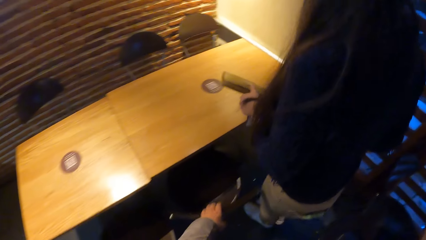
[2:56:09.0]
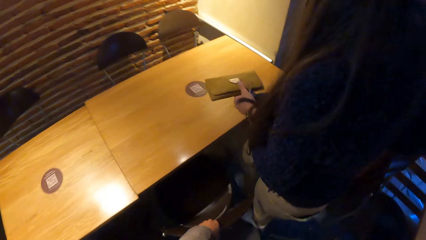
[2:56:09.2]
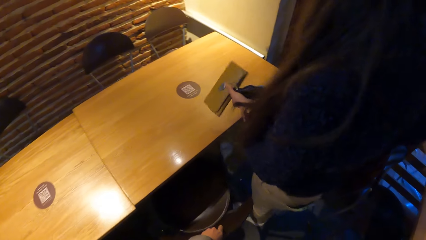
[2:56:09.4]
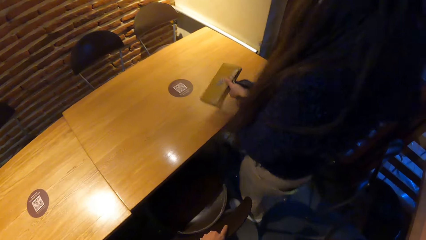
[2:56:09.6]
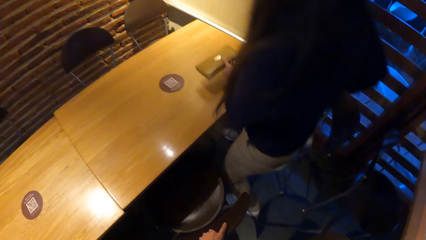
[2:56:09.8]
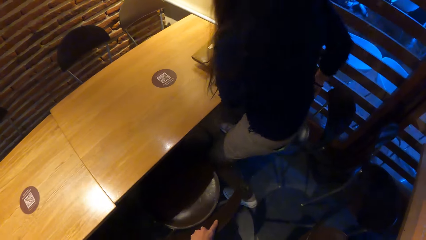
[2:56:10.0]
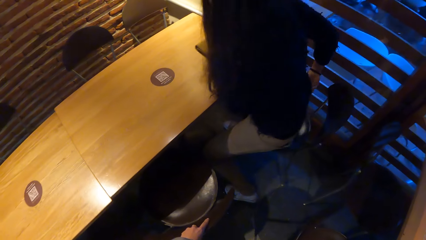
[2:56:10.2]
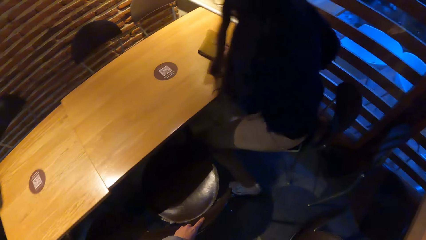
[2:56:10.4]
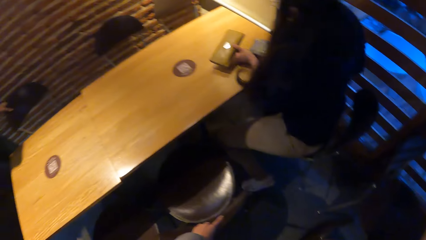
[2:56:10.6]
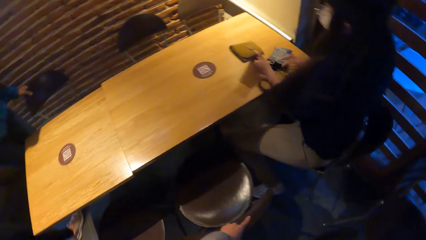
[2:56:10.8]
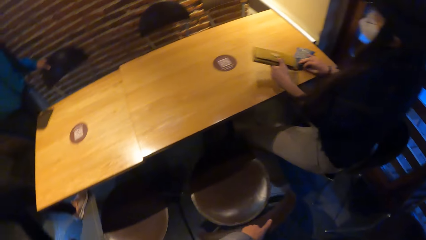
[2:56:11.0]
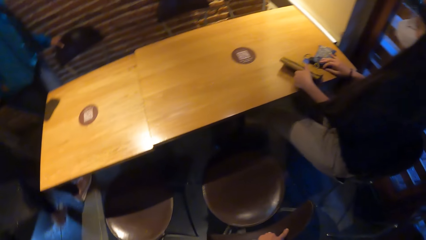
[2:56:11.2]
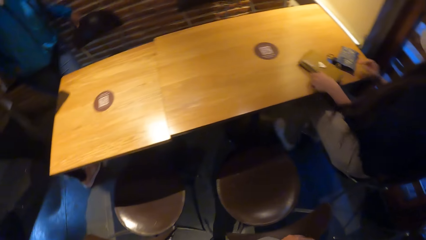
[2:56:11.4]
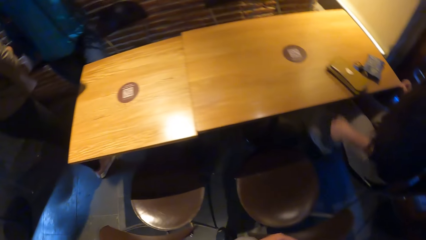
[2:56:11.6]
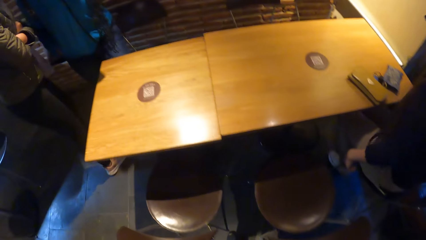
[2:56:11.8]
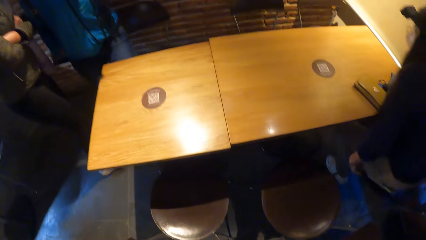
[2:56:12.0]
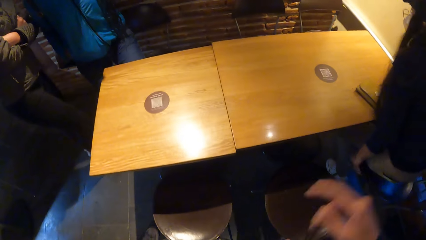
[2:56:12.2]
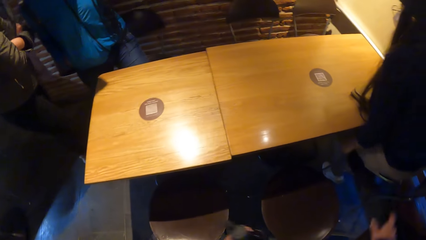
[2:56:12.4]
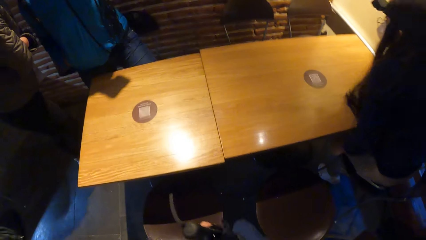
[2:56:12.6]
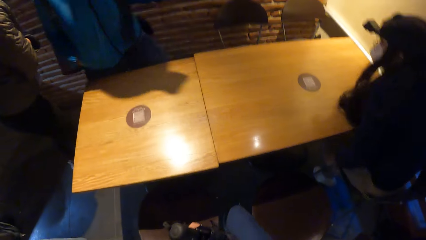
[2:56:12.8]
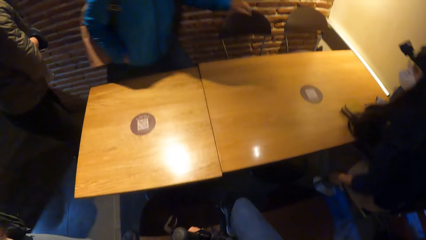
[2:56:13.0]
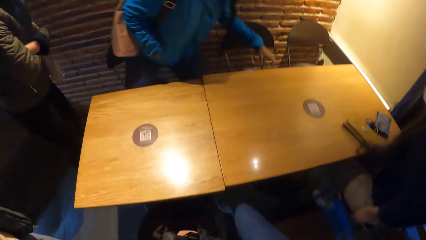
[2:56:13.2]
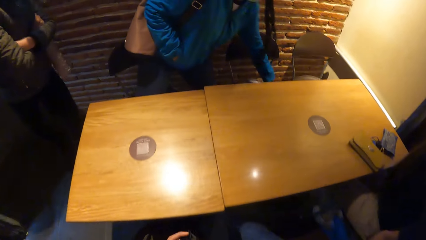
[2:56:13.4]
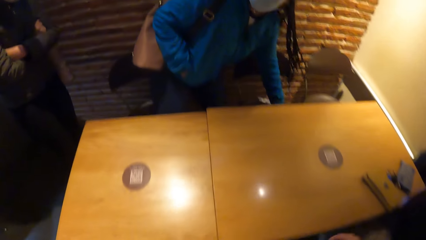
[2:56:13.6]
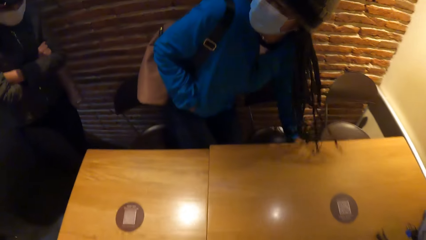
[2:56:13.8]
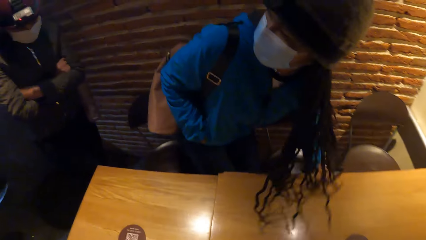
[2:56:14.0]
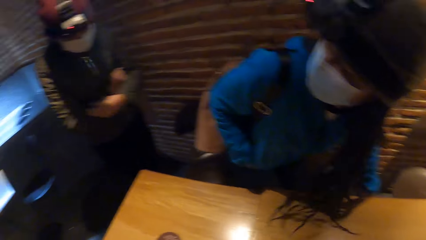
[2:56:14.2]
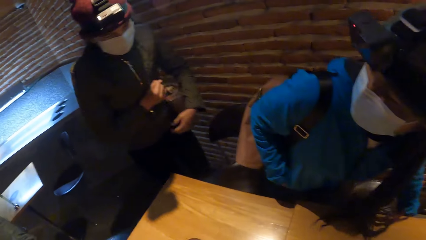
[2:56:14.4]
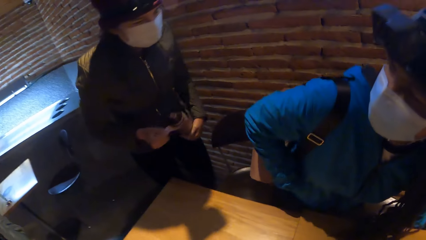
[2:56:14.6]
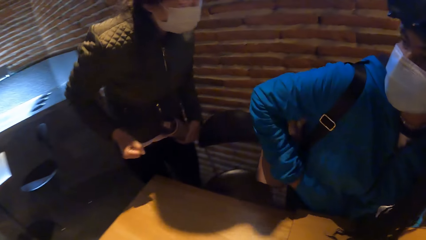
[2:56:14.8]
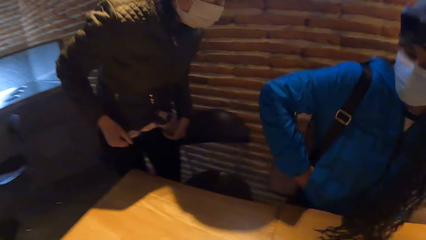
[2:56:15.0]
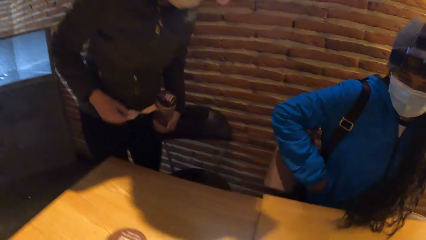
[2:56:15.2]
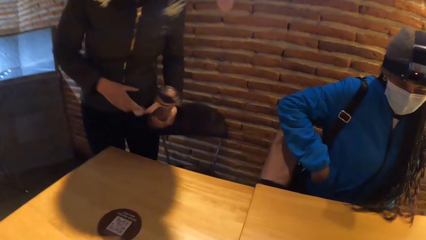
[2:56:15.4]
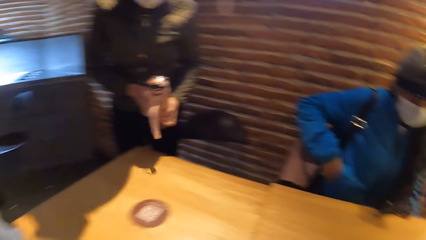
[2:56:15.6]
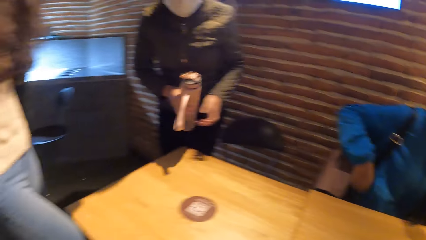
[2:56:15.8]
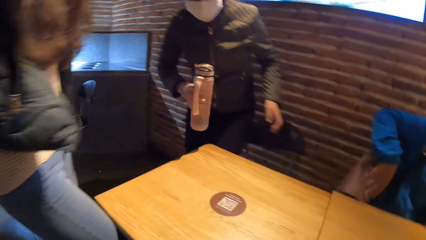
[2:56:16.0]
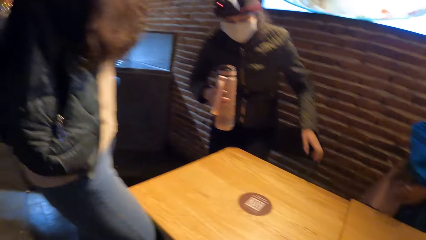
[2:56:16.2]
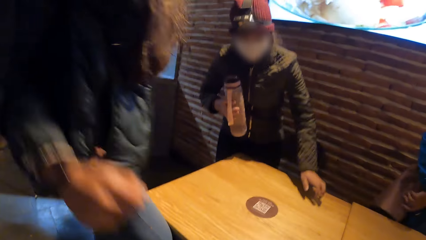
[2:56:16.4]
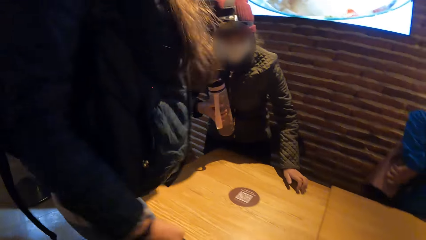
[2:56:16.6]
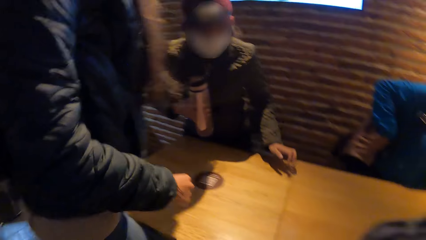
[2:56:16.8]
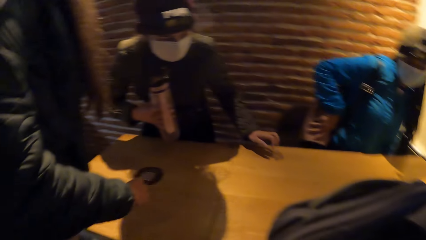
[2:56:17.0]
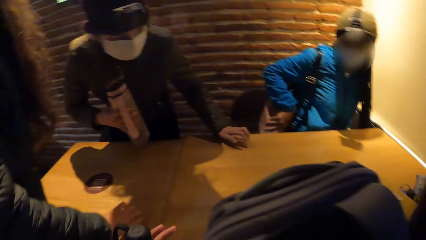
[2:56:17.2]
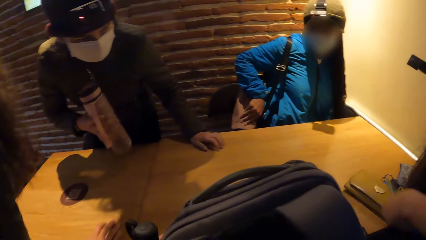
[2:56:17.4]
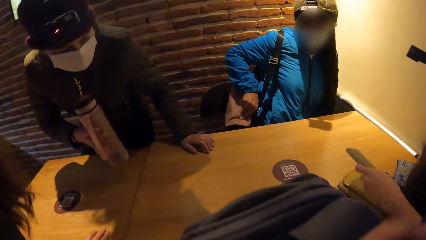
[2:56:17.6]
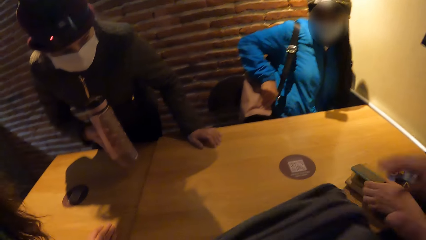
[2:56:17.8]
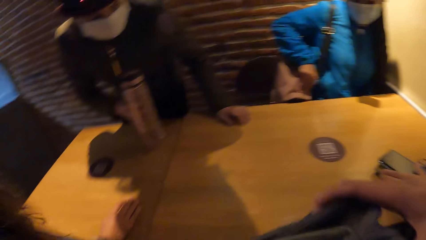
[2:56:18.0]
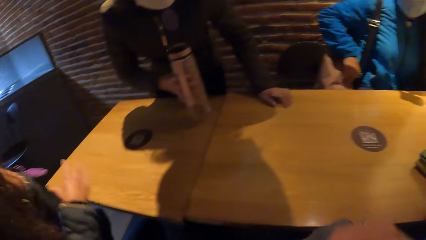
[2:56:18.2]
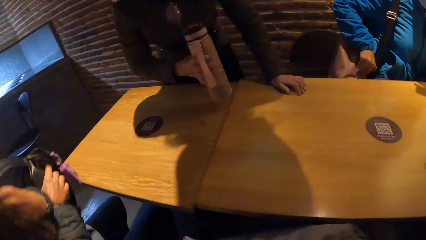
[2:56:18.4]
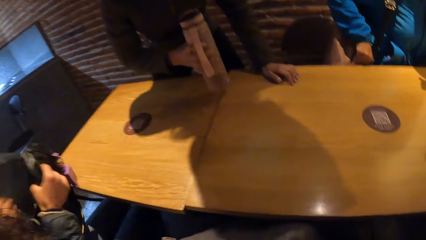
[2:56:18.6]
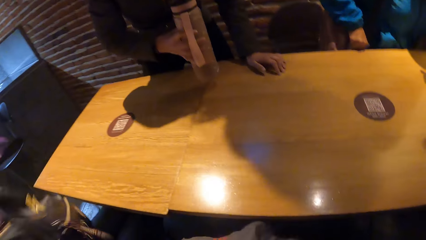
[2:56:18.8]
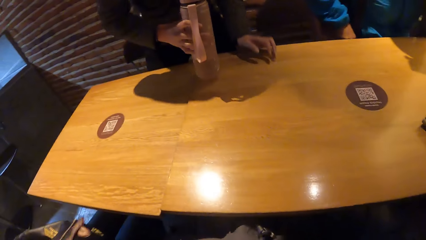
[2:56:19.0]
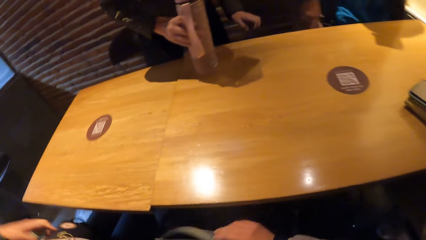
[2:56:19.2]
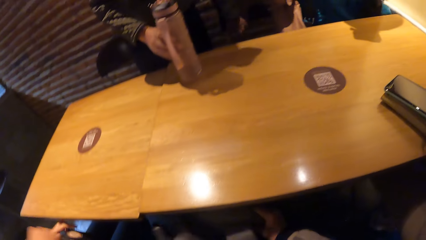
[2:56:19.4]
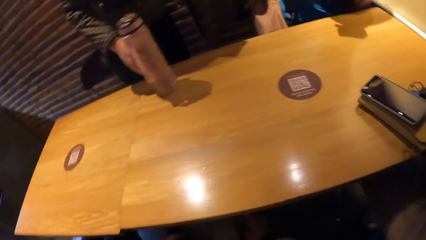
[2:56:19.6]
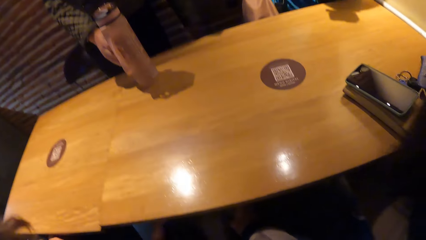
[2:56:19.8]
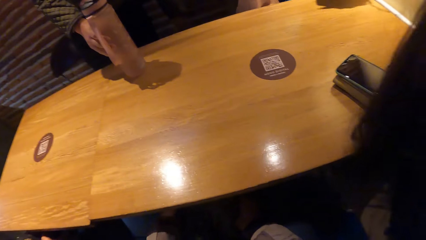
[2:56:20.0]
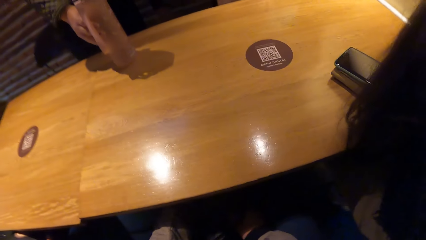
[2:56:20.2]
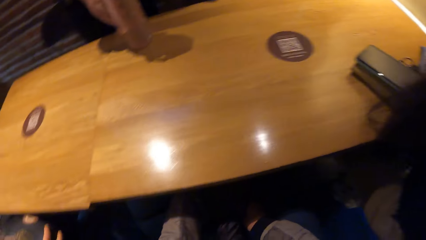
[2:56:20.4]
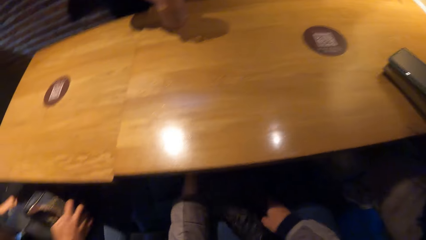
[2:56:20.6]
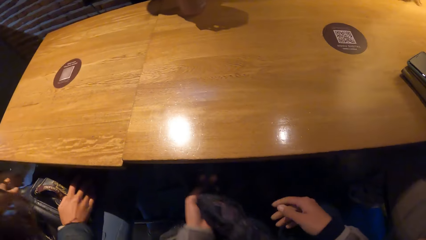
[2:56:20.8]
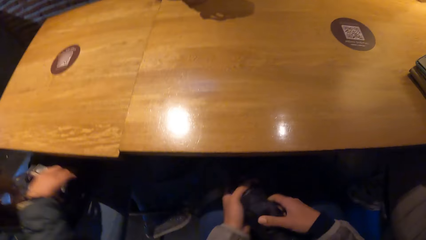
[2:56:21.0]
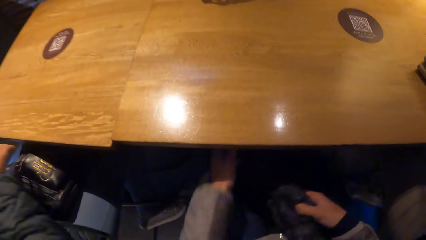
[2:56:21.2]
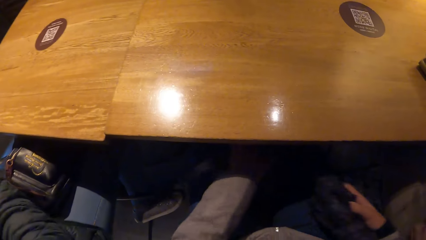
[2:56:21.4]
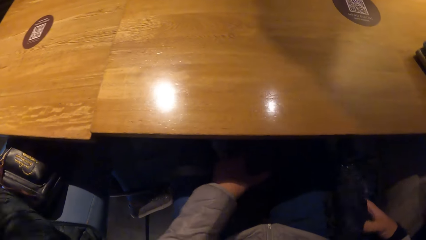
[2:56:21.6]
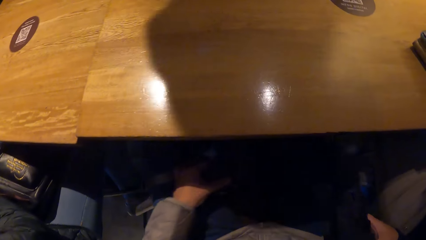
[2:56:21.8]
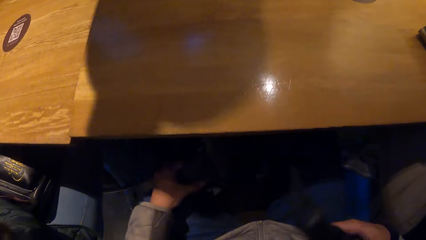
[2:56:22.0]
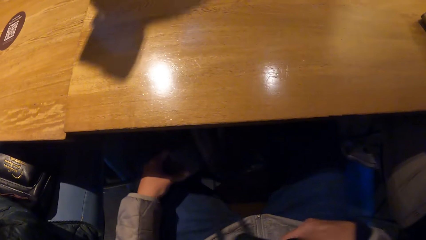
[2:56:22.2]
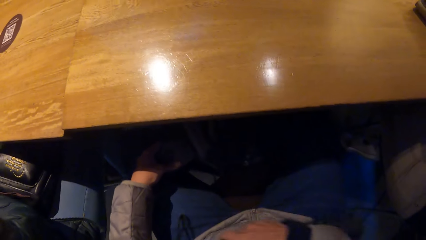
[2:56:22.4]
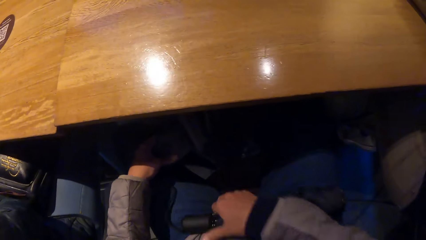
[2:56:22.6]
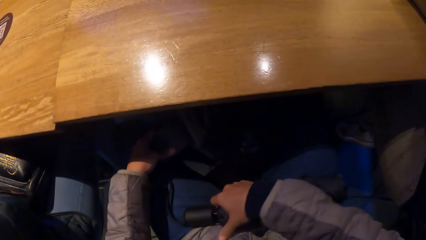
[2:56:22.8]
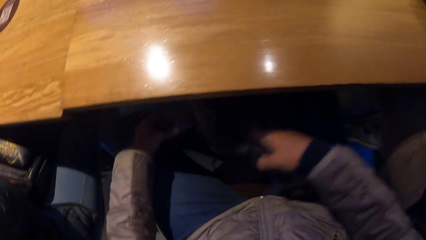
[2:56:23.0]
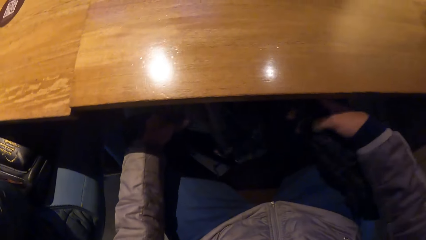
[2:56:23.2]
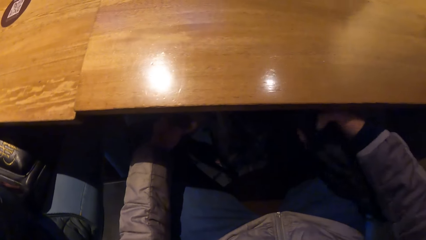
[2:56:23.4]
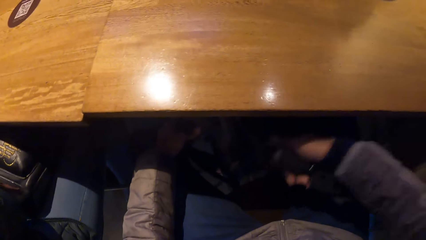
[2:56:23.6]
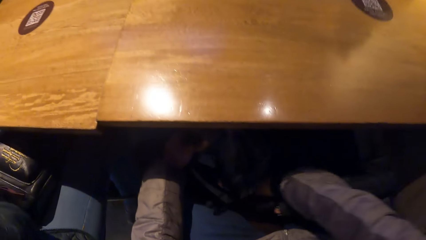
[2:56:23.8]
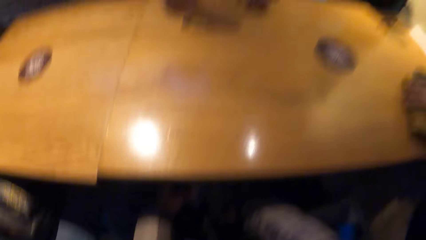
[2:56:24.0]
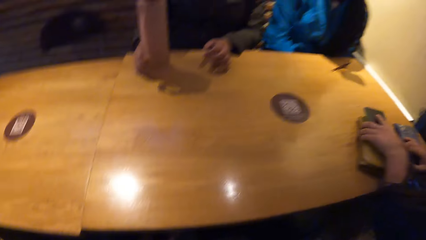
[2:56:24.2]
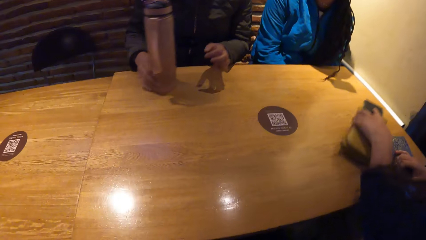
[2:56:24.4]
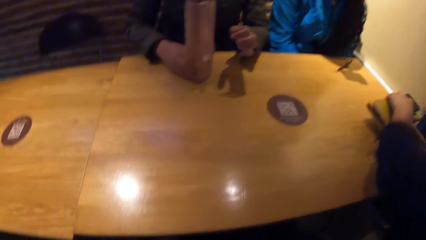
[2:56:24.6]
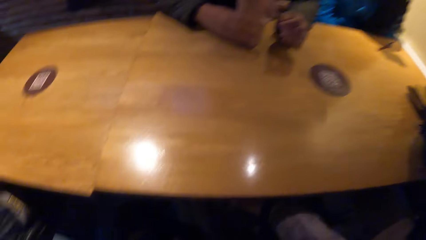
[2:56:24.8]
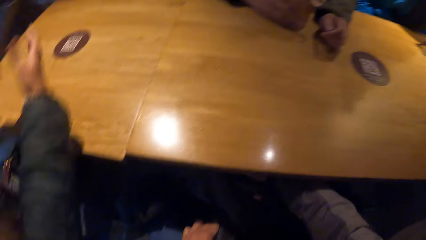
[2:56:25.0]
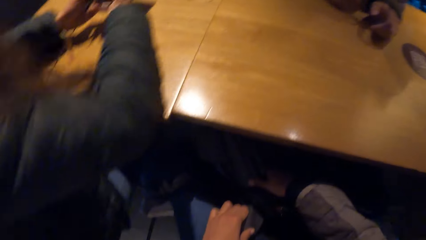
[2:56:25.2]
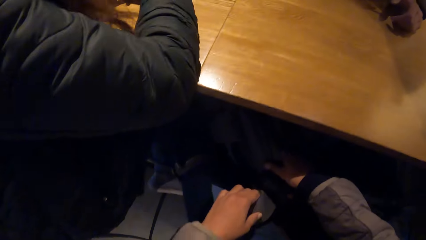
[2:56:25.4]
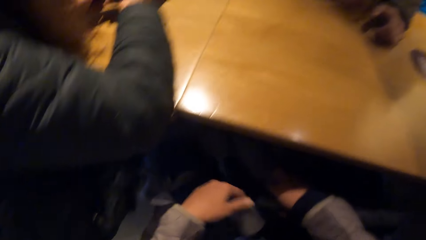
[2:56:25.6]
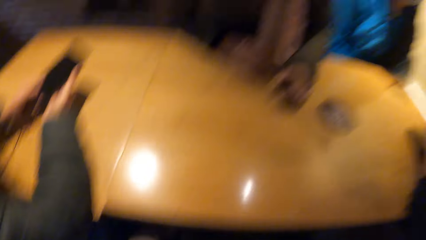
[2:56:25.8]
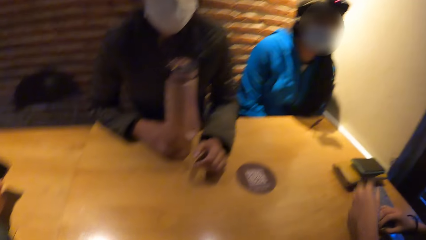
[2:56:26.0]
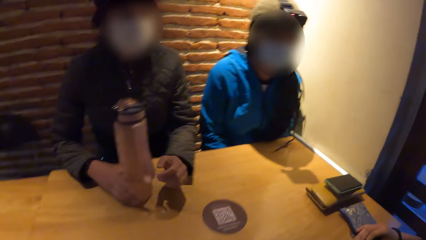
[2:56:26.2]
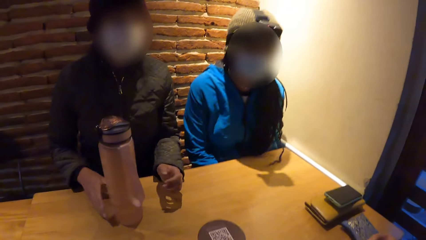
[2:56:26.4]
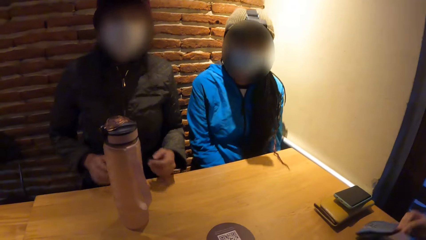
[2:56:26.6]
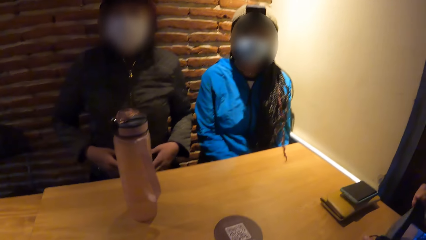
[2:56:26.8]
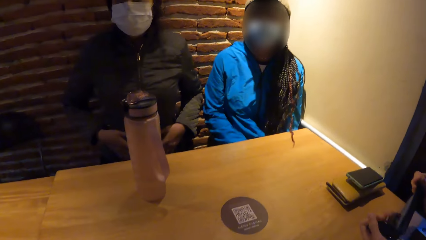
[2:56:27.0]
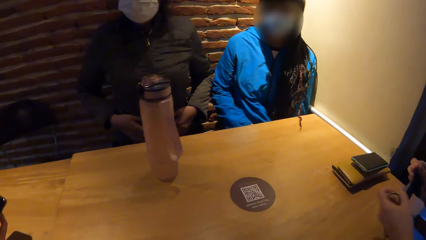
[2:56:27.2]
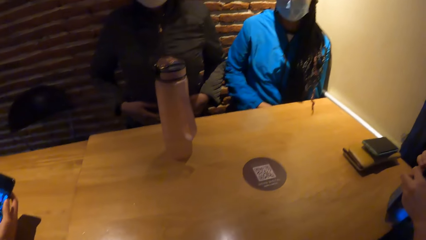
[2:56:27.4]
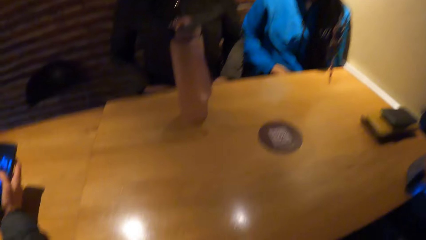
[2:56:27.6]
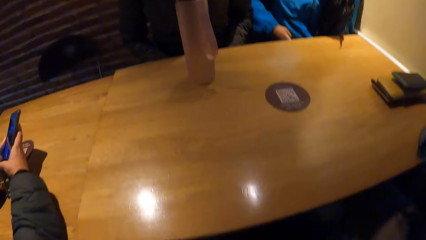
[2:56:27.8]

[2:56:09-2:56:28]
The camera wearer touches a chair on the floor with her left hand. She pulls the chair out. A woman sits on a chair. The woman drops a purse on the table with her left hand. Another woman sits on a chair. A third woman holds a water bottle with her right hand. She sits on a chair and places her left hand on the table. A fourth woman sits on a chair. The third woman places the water bottle on the table with her right hand. The camera wearer touches a backpack on the floor with both hands. The first woman picks up the purse on the table with her left hand. The third woman drags the water bottle on the table with her right hand. The fourth woman places both hands on the table and dials a phone. The third woman removes her right hand from the water bottle on the table.
